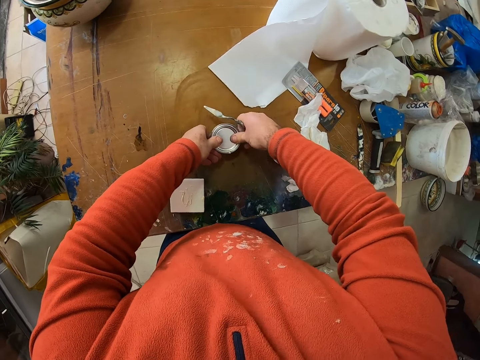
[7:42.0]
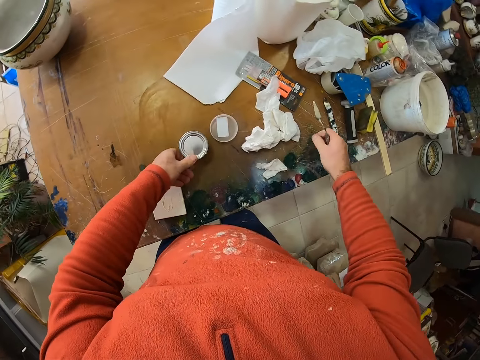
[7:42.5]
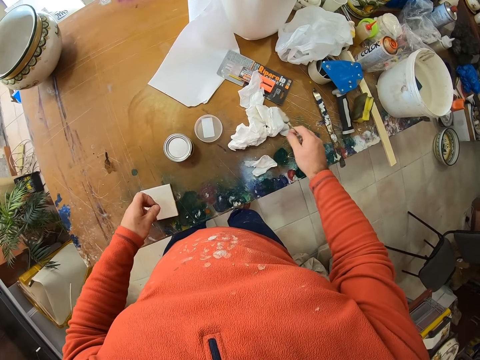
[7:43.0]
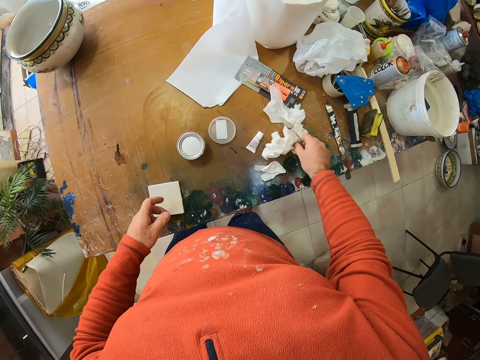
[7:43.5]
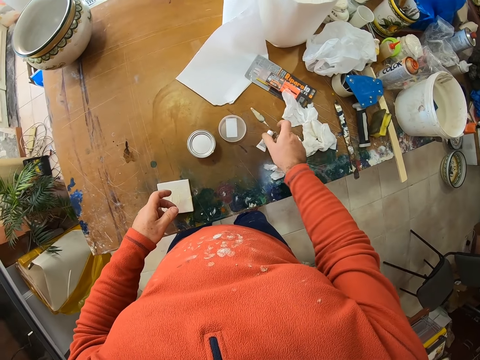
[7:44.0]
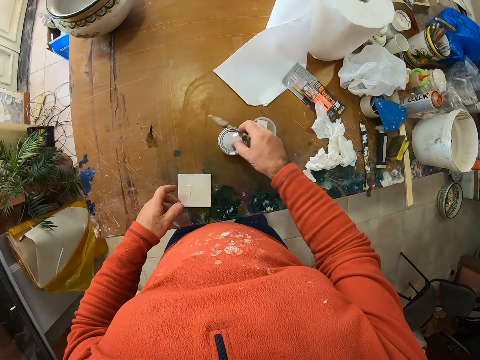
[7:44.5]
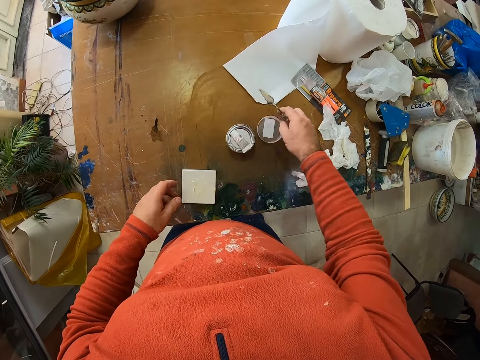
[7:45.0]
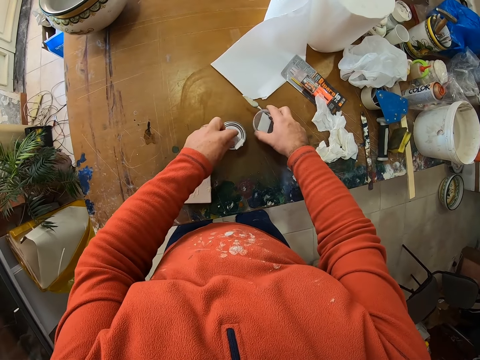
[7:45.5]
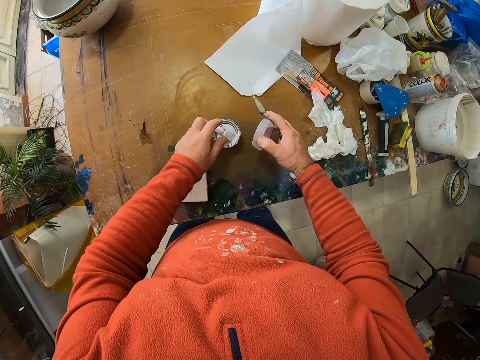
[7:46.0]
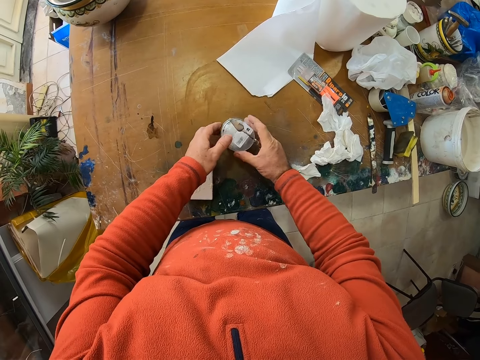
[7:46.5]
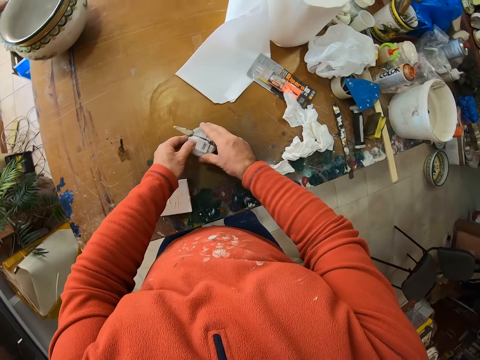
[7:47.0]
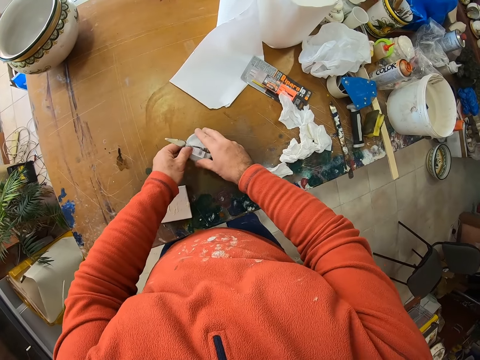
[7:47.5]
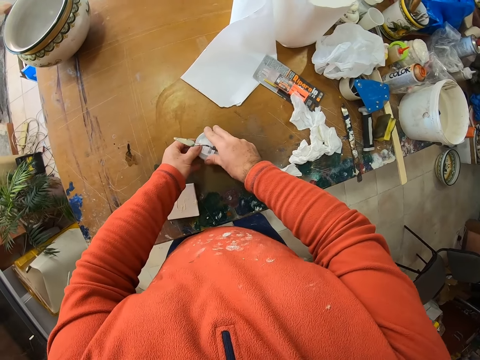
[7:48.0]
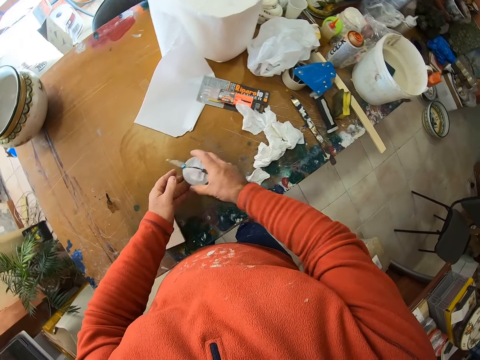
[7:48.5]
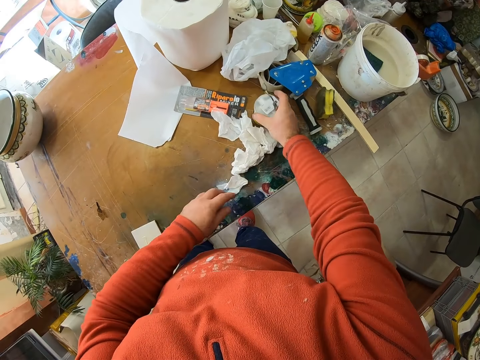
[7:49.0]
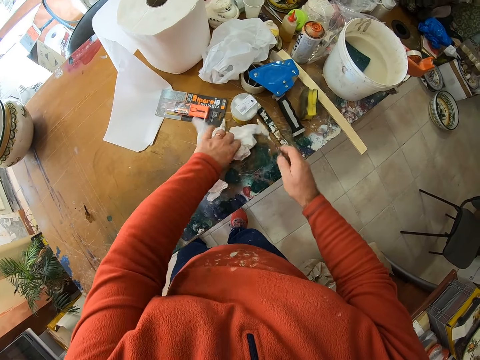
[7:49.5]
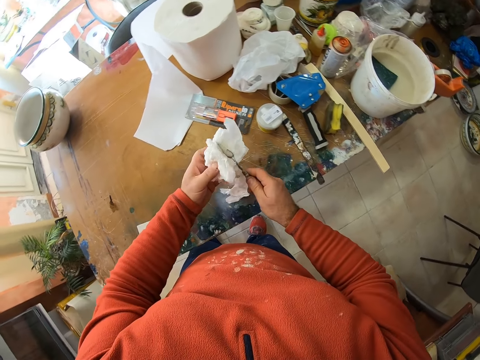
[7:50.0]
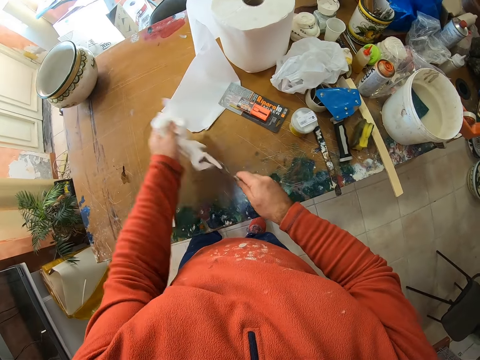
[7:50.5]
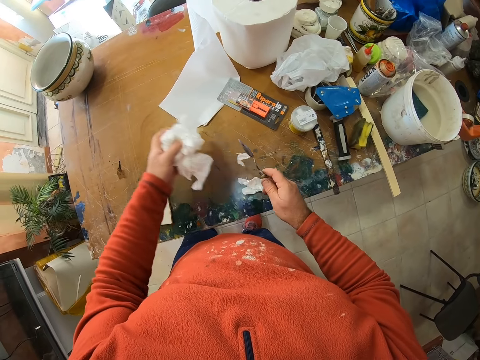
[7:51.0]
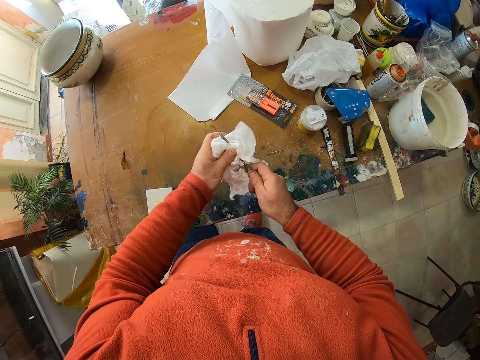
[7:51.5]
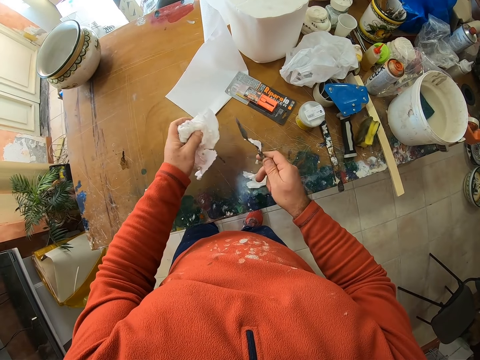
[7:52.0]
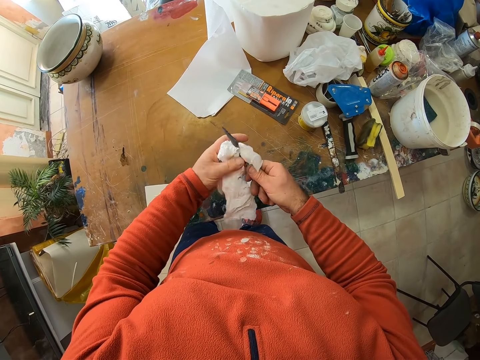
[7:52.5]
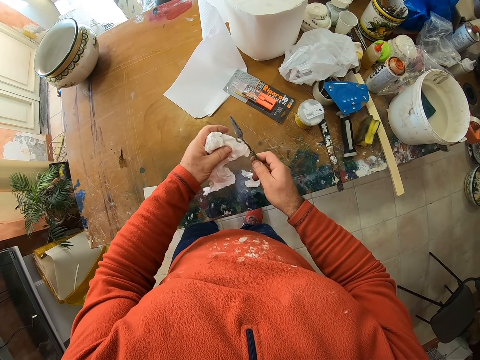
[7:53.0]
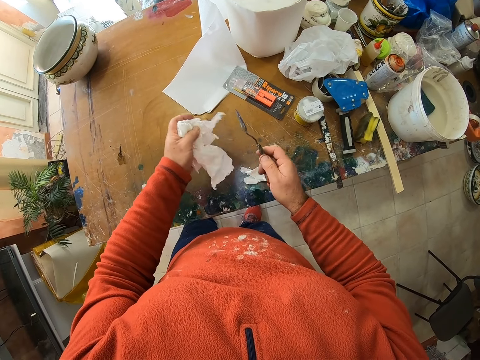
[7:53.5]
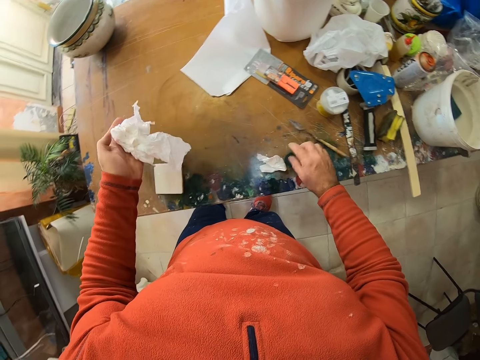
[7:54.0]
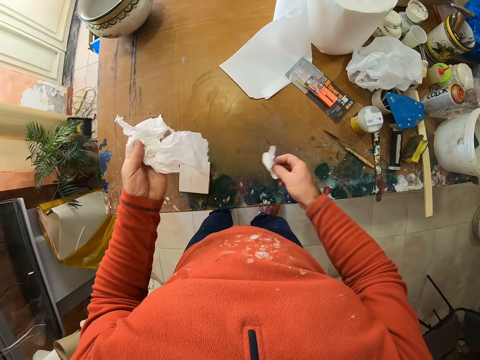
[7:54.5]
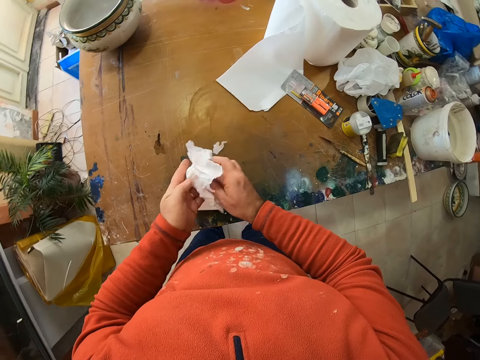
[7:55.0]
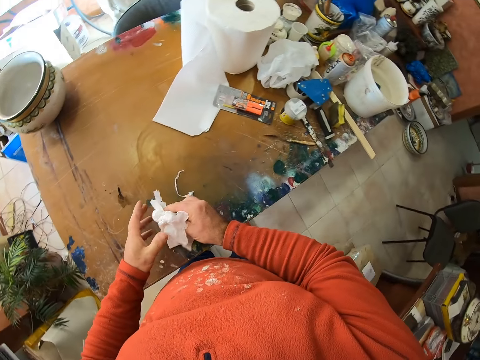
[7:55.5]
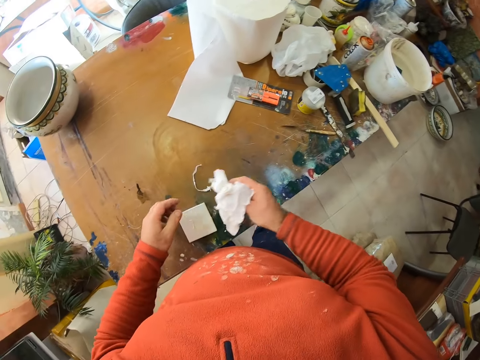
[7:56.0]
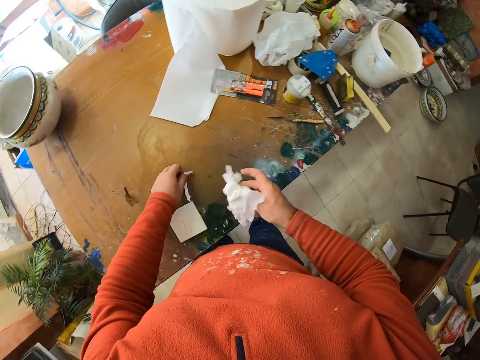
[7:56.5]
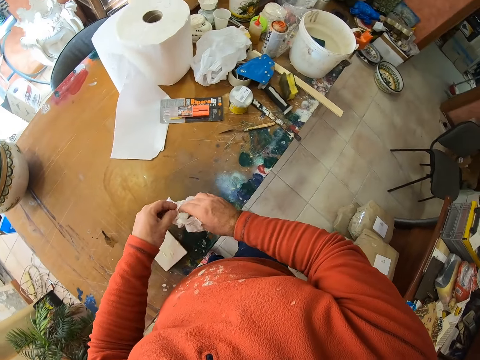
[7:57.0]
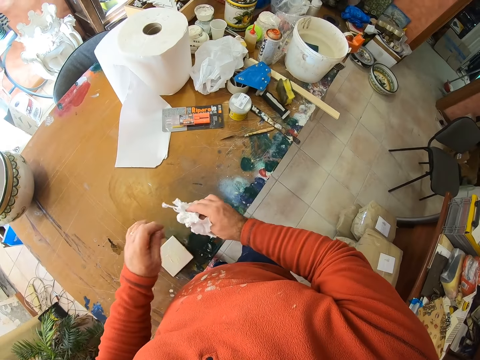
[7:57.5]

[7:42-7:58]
The camera wearer holds a napkin. They place the glue on the container. They take a lid. They close the container. They place the container on the table. They take a napkin. They wipe the scooper. They place the scooper on the table. They fold the napkins. They hold the tissue papers.

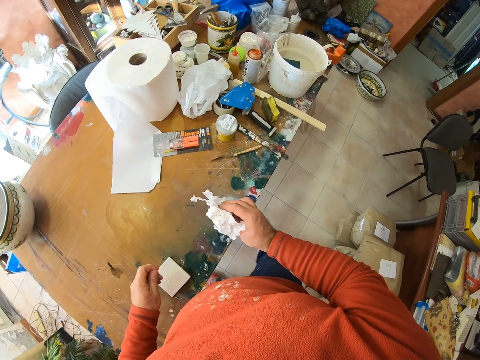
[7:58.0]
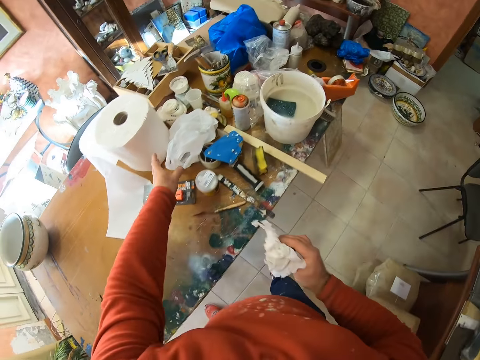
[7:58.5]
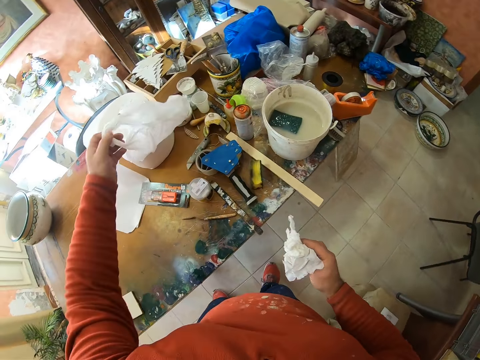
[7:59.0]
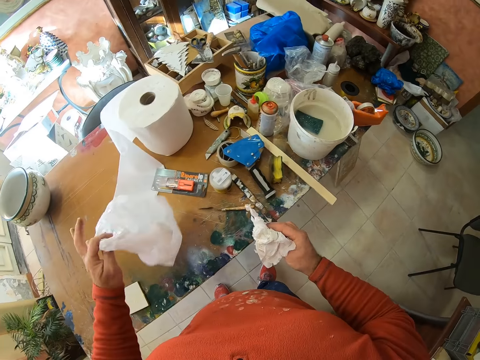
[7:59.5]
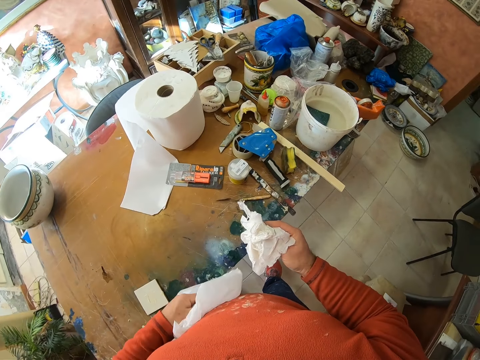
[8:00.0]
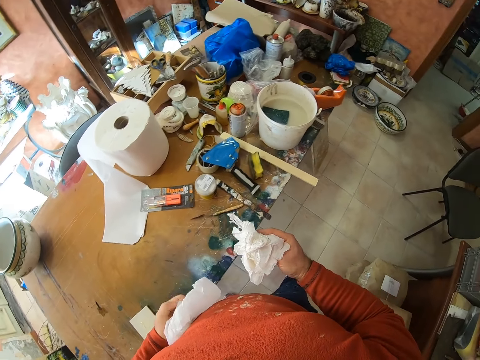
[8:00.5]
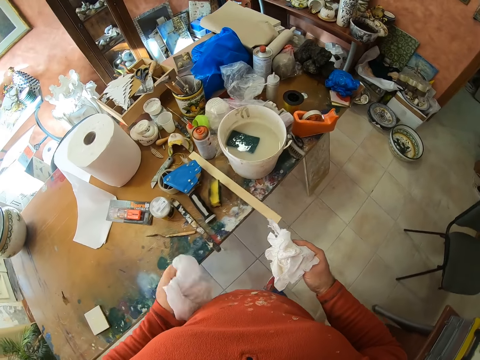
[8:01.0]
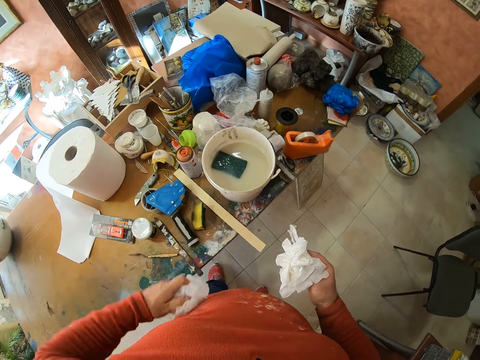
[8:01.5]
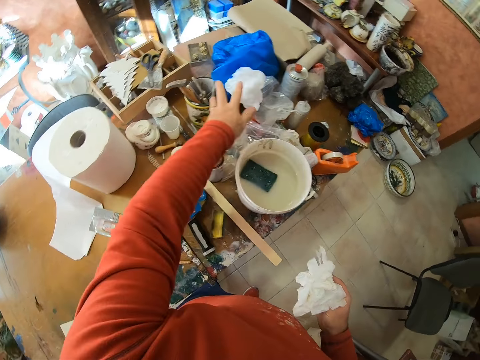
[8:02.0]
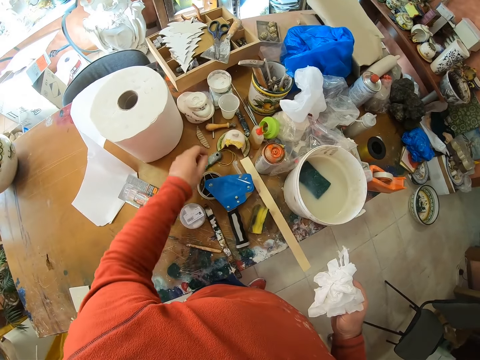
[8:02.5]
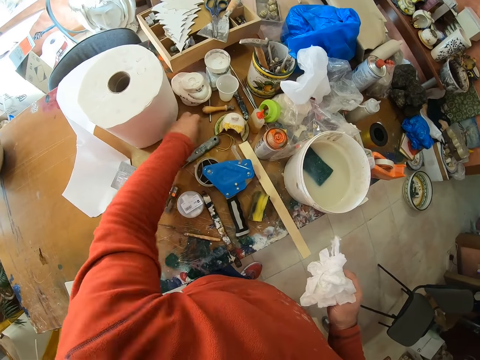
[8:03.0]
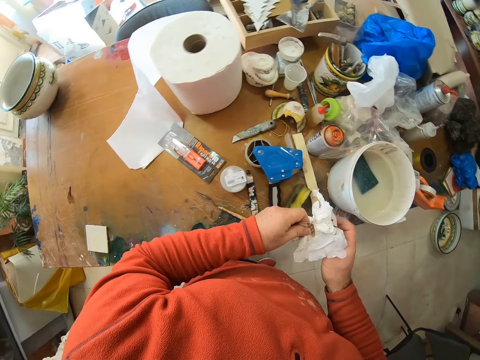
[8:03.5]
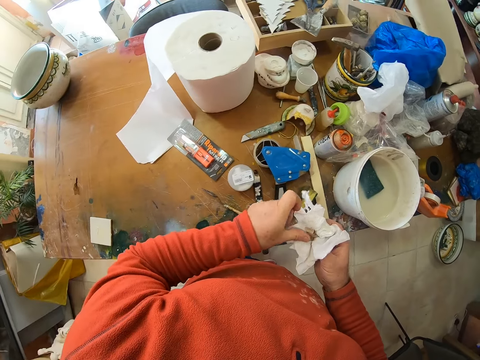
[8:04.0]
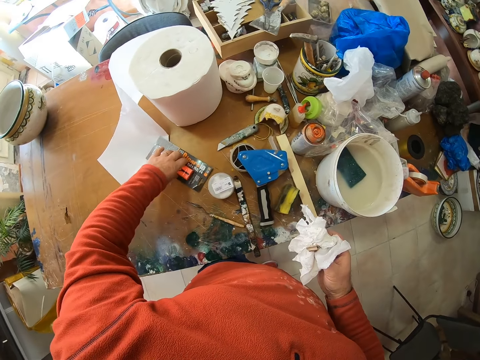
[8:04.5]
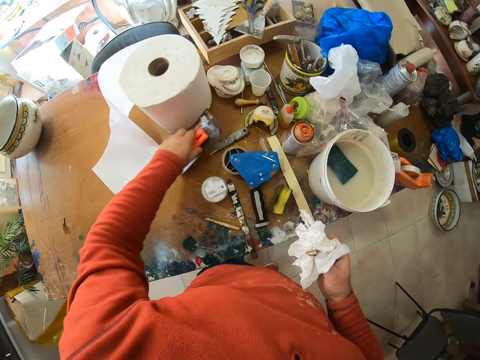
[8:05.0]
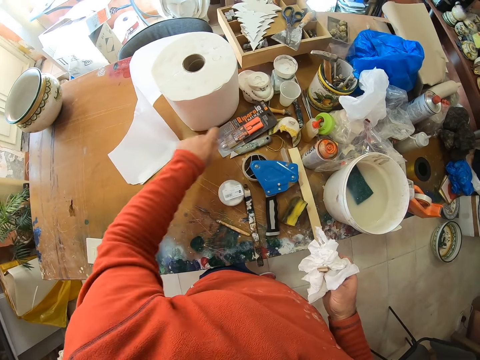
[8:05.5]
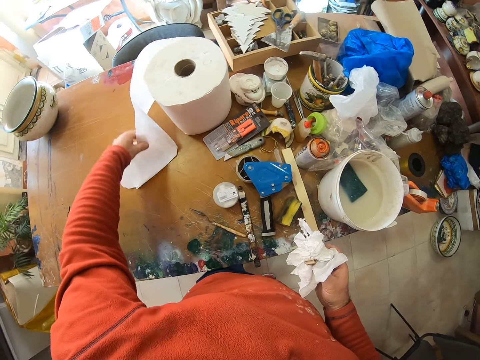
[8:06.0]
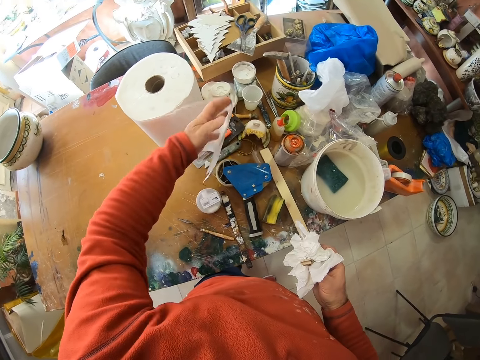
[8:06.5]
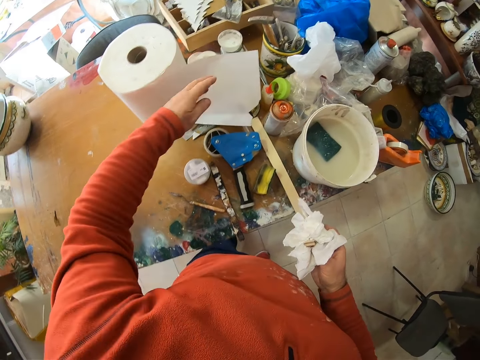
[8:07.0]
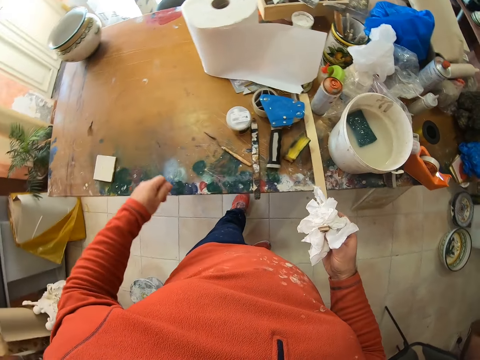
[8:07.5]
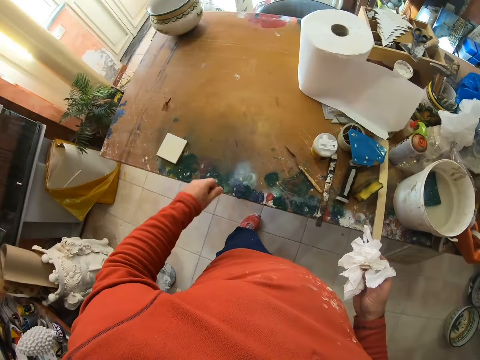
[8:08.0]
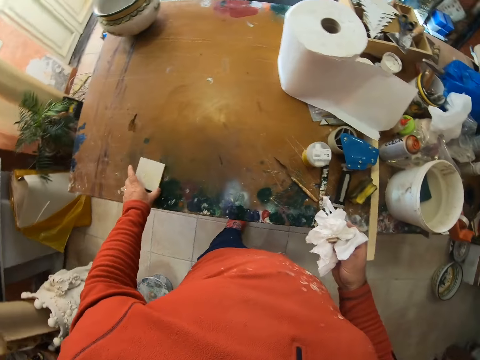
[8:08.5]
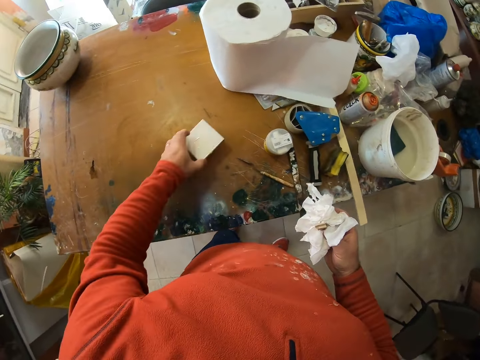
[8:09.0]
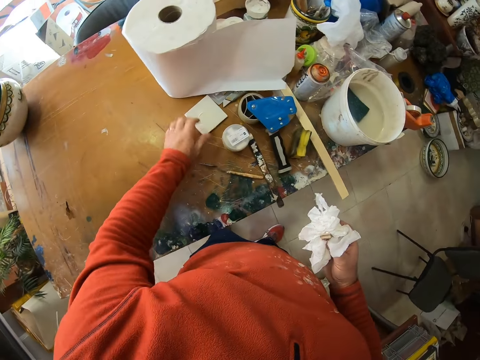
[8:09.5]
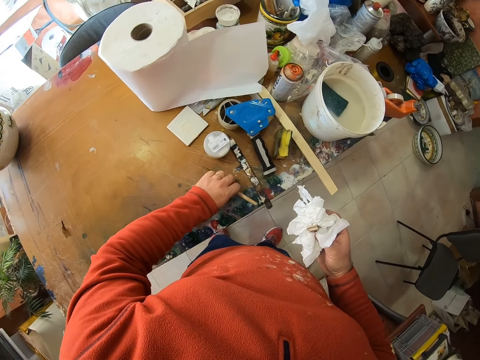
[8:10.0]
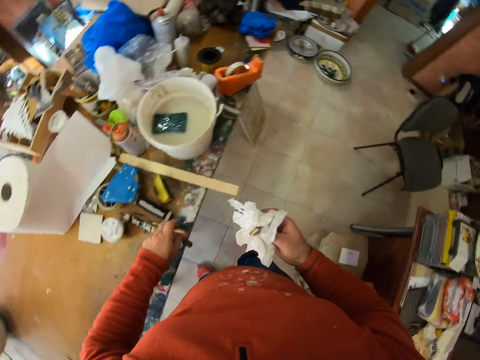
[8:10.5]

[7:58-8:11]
The camera wearer lifts the nylon paper. They fold the nylon paper. They put the nylon on the table. They throw the nylon paper on the table. They take trash from the table. They put a packet on the table. They throw something on the table. They hold a napkin. They fold the tissue. They displace something. They collect a tile and place the tile on the table. They collect something.
